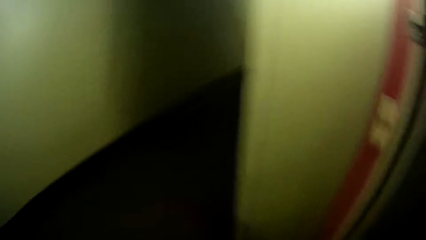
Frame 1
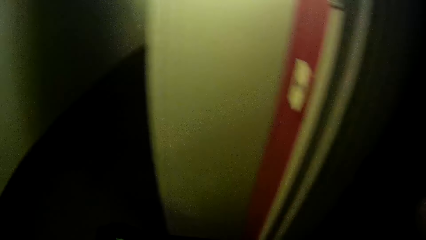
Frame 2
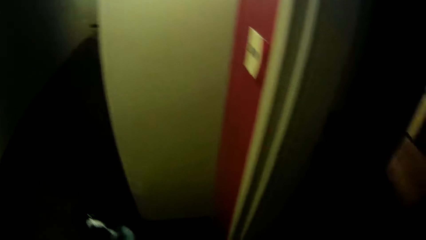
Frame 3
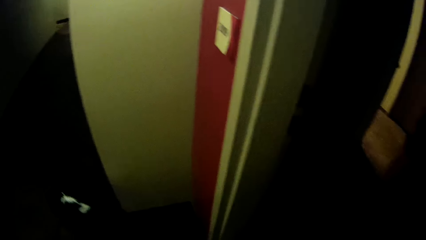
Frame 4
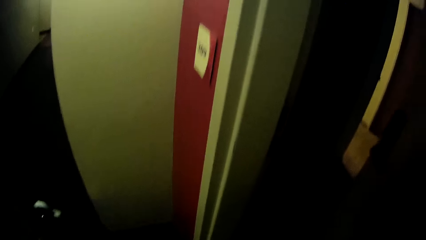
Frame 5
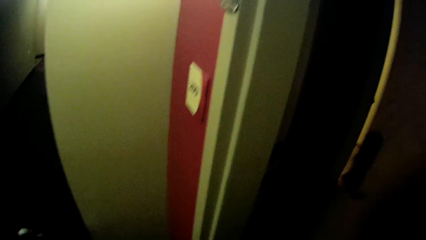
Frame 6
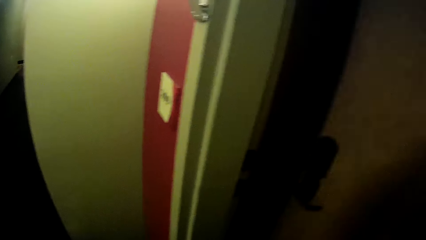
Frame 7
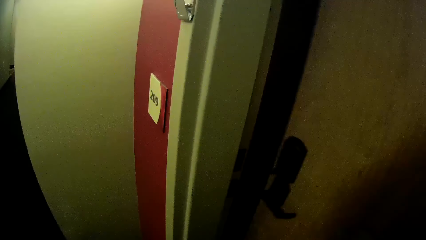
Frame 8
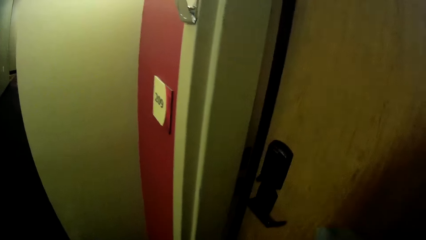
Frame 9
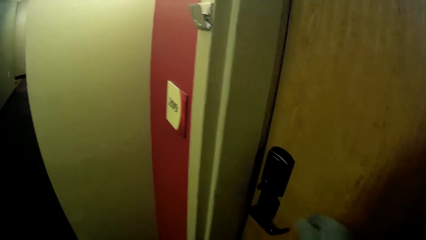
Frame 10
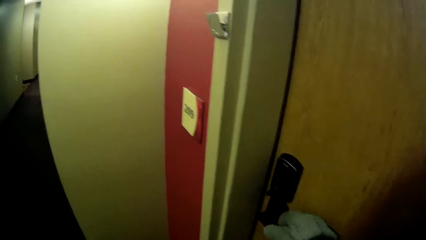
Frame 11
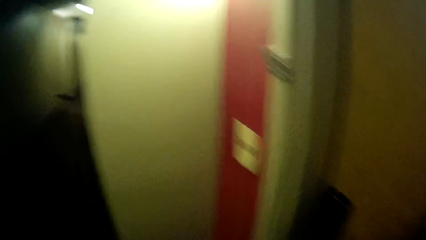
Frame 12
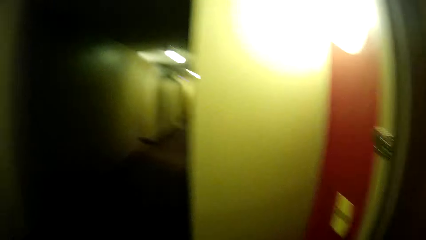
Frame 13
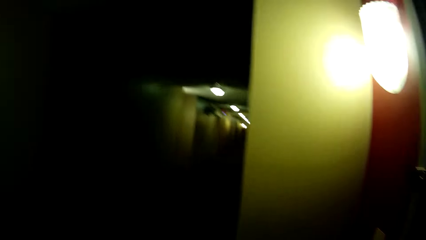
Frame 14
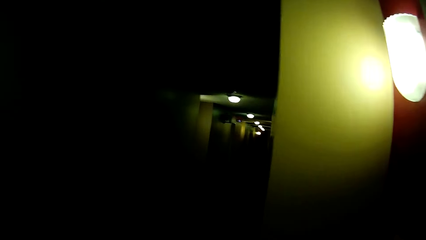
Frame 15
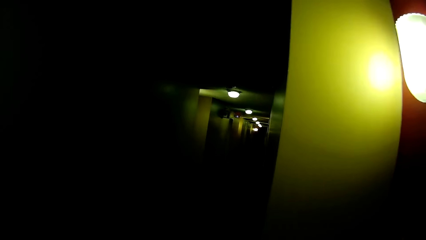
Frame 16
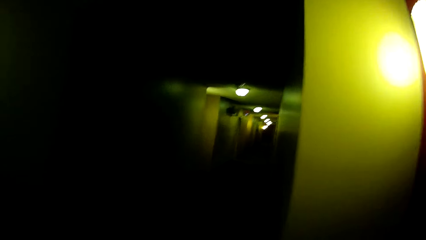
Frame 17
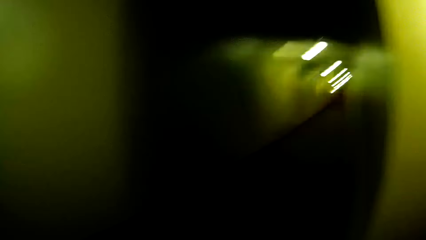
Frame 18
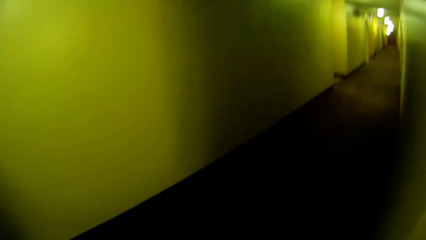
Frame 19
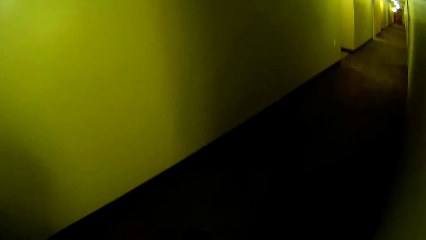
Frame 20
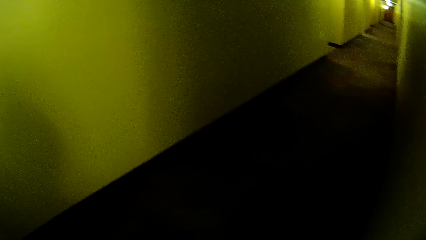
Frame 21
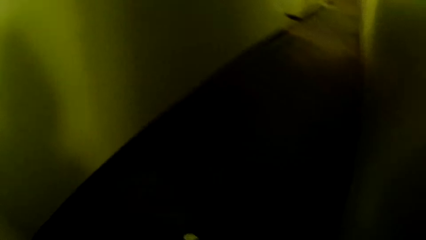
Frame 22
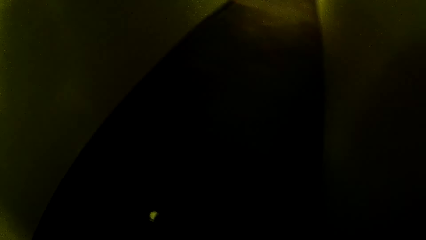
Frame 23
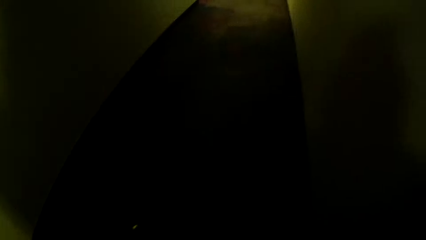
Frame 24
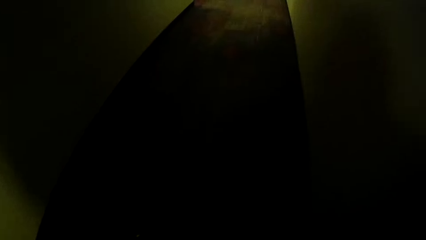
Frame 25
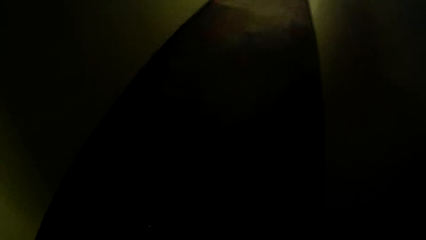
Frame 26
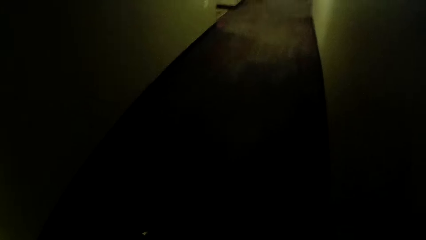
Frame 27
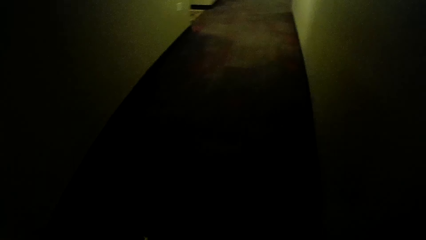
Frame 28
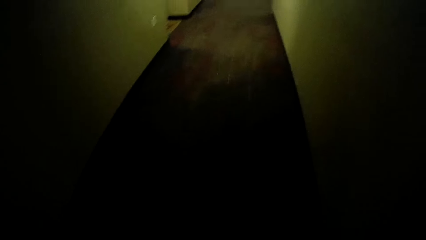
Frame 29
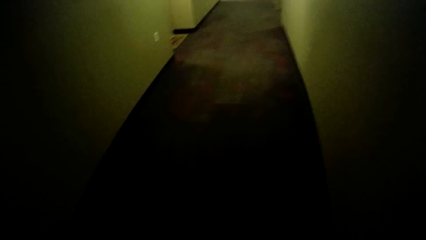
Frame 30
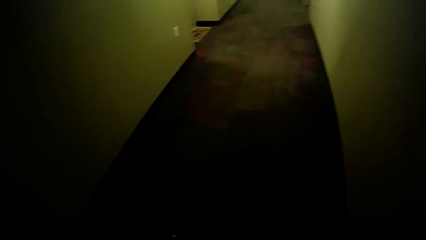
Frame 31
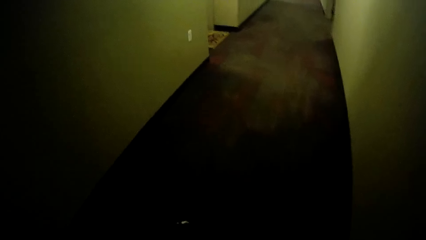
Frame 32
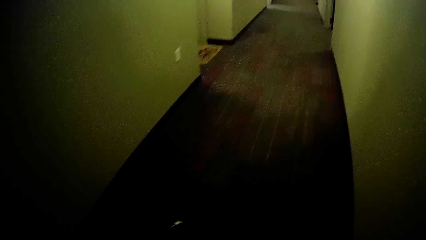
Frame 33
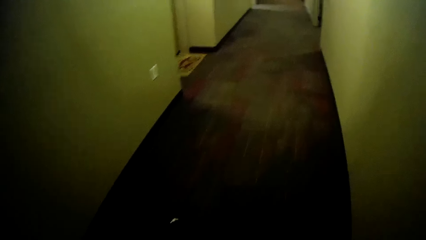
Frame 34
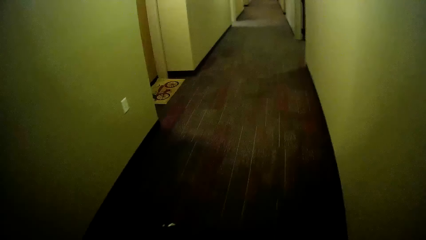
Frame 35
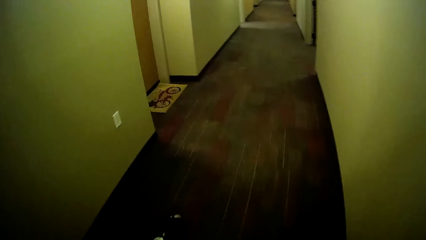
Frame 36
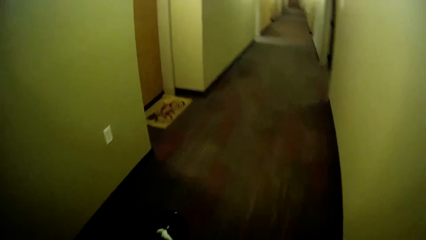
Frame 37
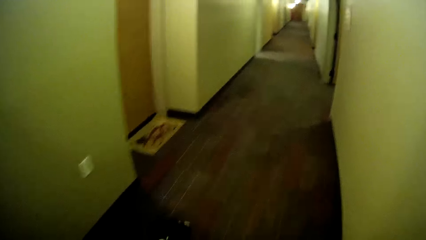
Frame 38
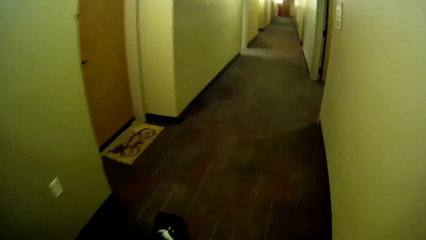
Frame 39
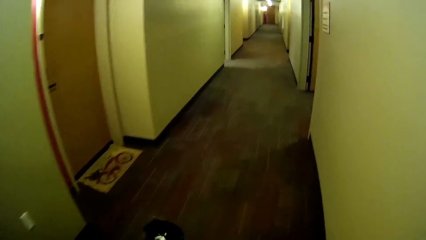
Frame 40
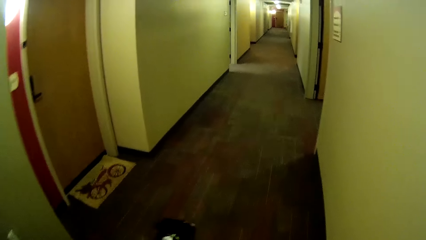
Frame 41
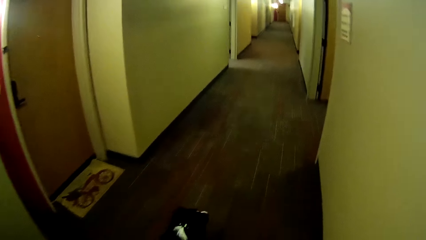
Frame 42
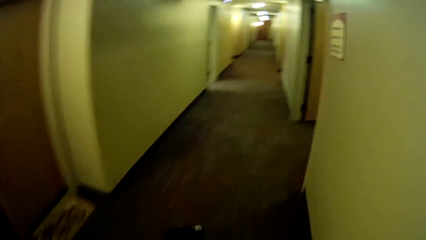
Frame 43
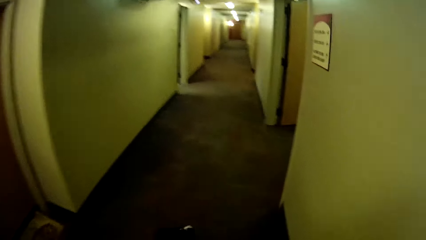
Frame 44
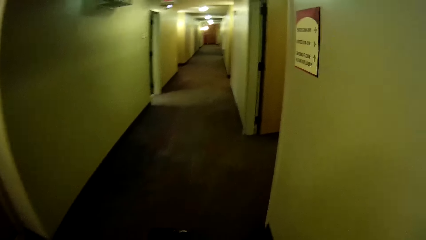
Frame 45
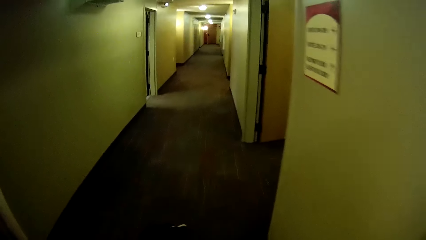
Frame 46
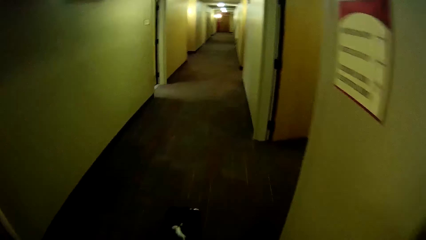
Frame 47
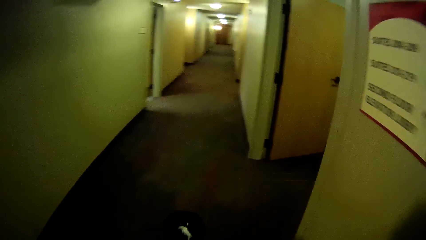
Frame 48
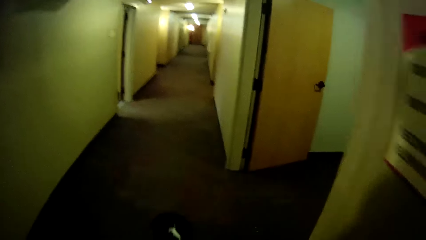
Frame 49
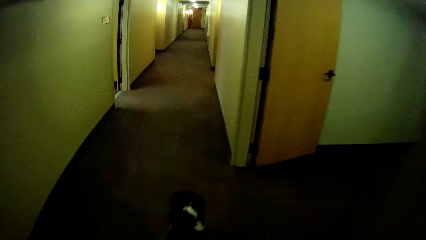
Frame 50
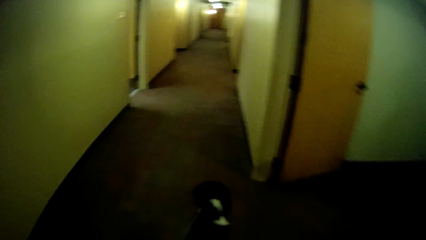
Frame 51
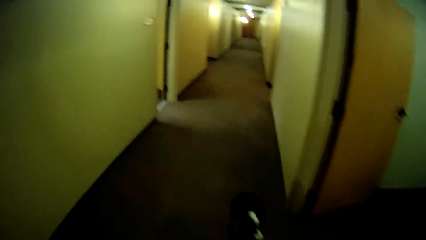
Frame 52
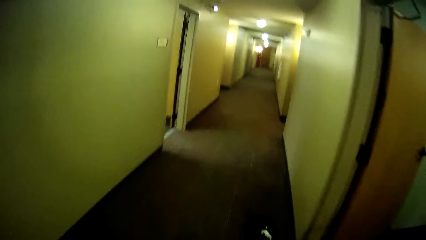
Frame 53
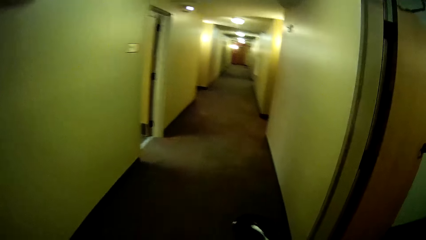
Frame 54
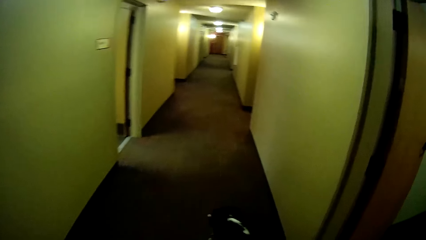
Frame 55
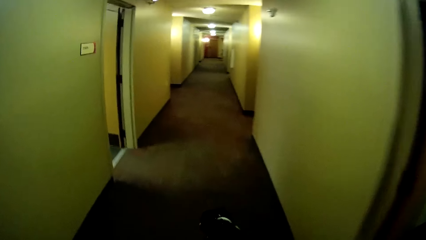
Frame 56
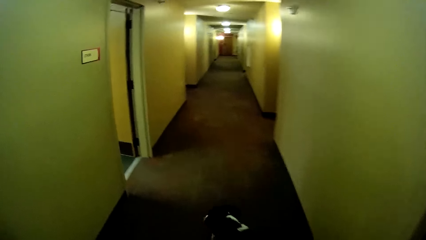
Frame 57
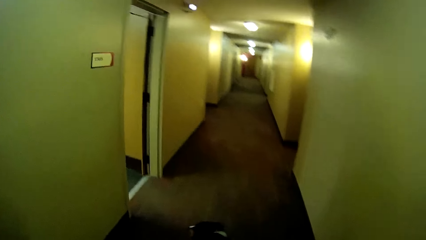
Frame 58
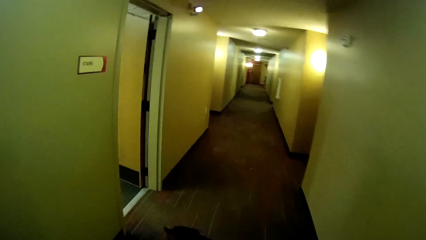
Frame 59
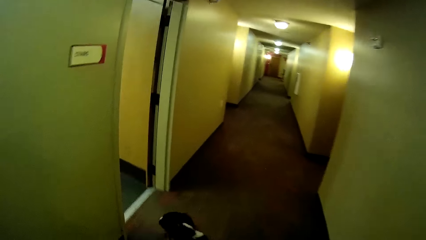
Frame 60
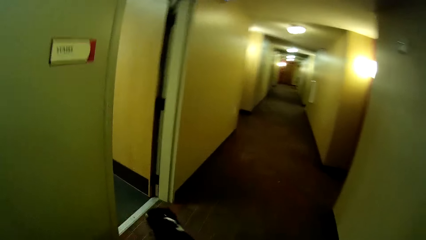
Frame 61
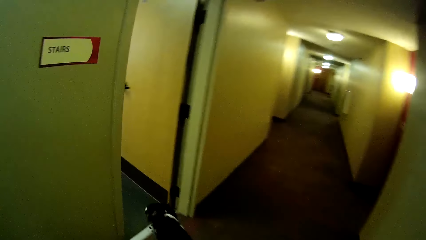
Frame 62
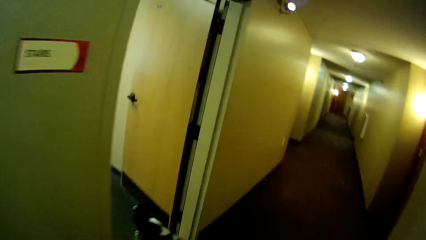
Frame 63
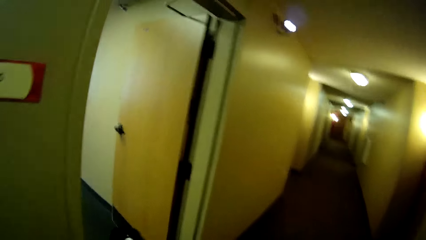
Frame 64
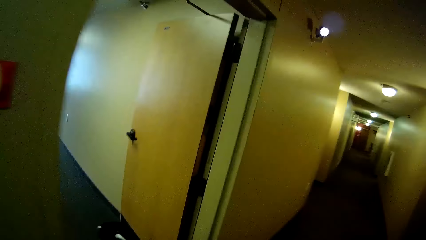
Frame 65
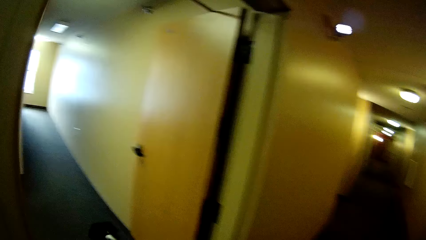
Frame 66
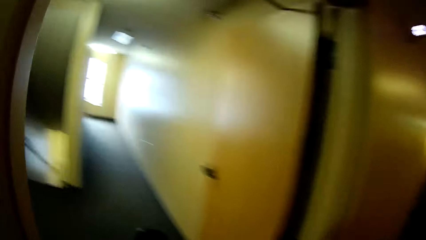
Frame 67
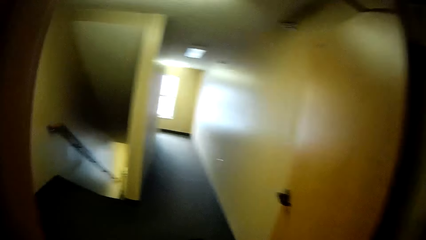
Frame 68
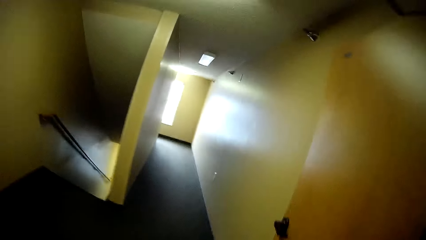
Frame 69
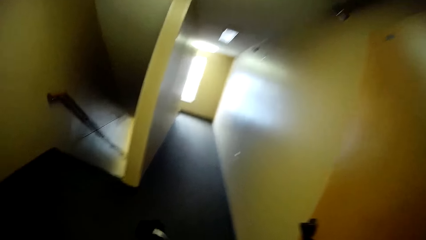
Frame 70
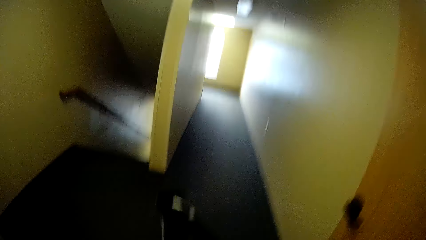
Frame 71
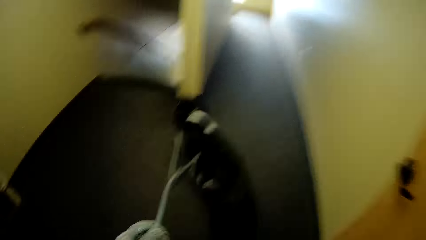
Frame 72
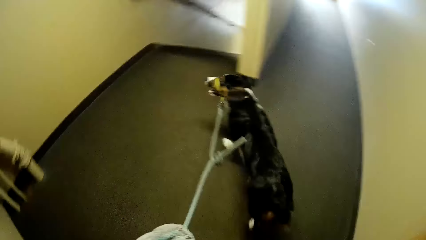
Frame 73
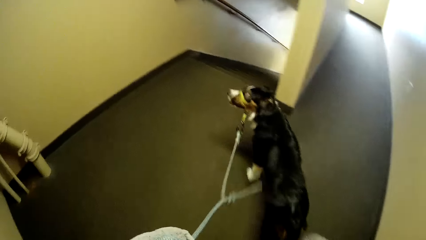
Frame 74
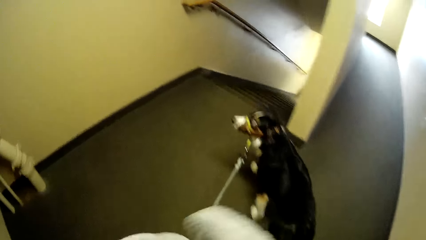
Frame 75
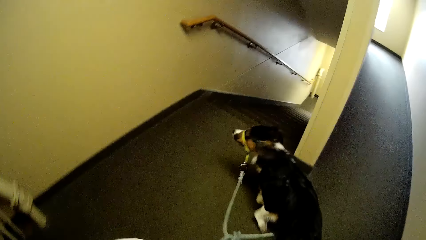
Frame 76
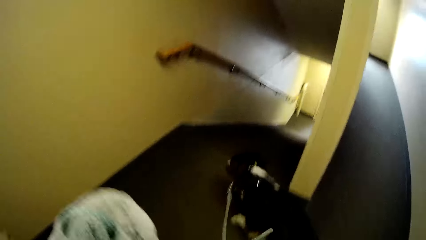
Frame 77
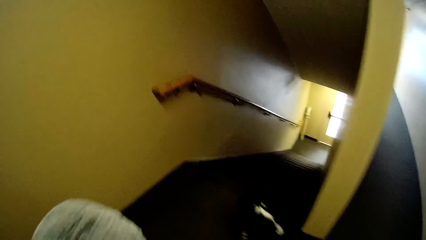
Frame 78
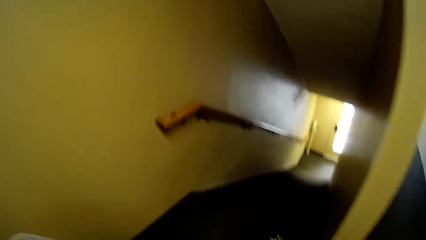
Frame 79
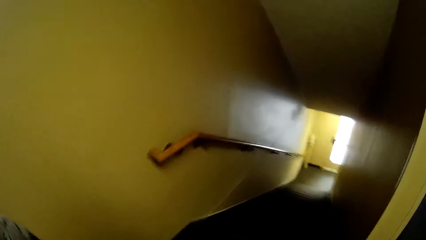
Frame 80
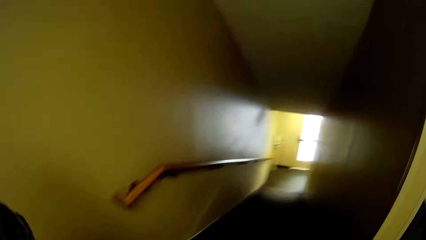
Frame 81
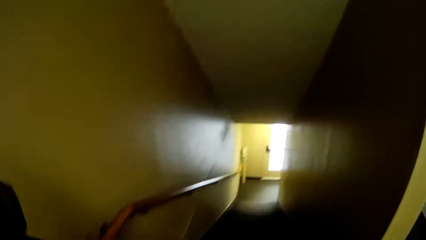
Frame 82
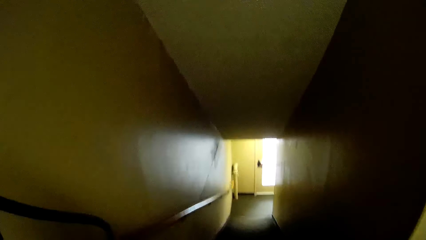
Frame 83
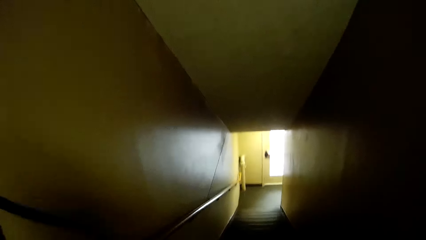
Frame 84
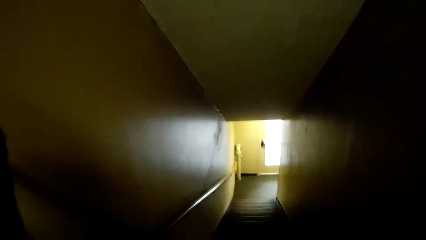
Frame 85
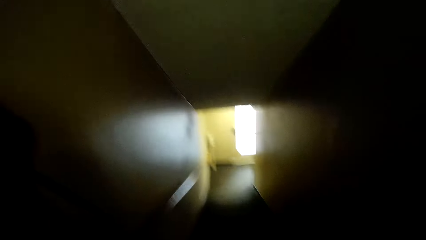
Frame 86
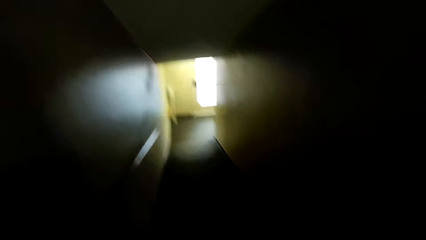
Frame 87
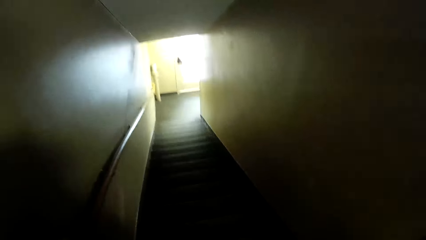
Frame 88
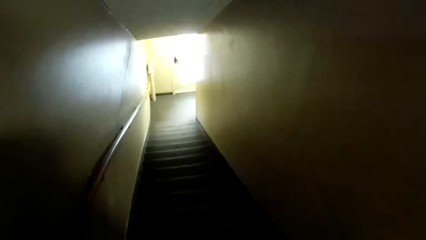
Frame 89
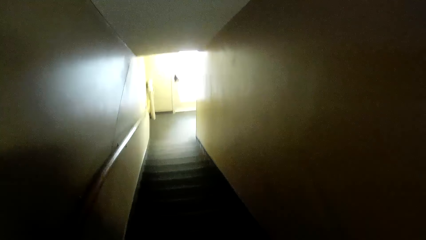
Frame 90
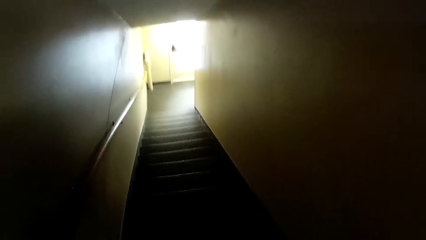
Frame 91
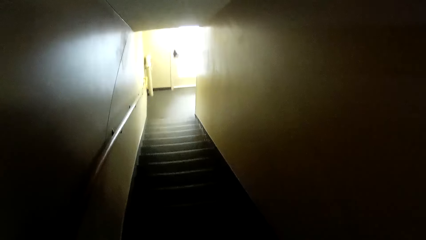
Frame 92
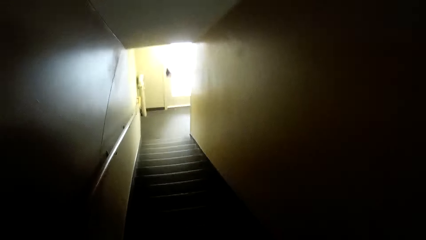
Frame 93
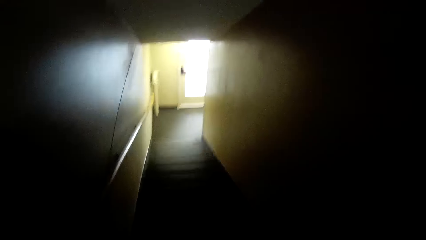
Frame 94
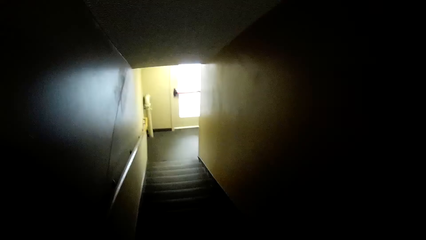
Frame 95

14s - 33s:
The camera wearer walks out of the room. They close the door behind him. They walk the dog down the hallway. They walk through a stairway with the dog.
